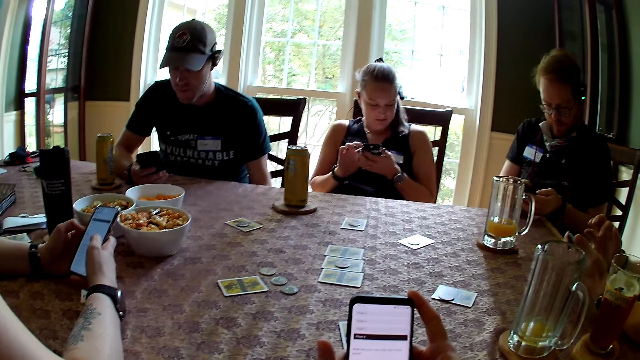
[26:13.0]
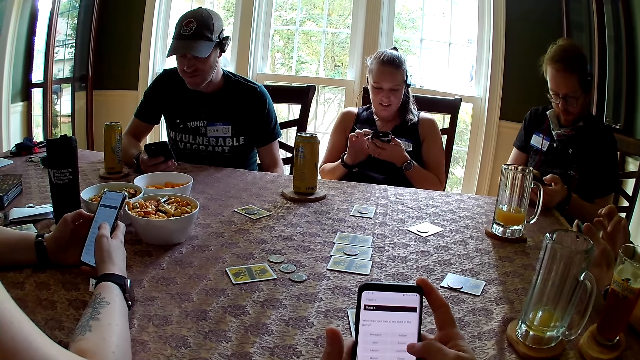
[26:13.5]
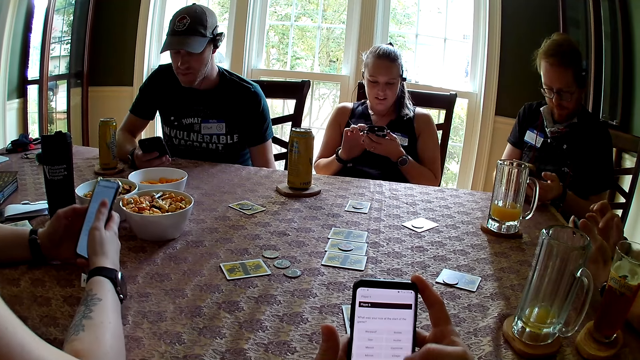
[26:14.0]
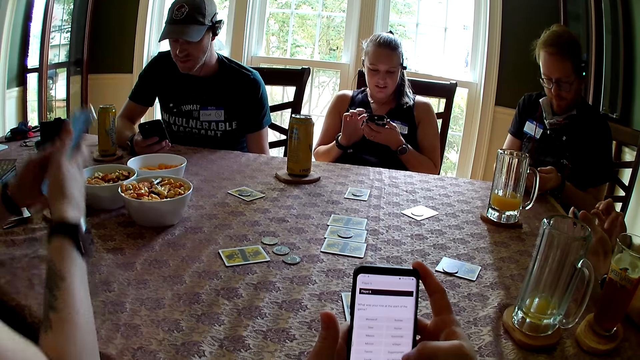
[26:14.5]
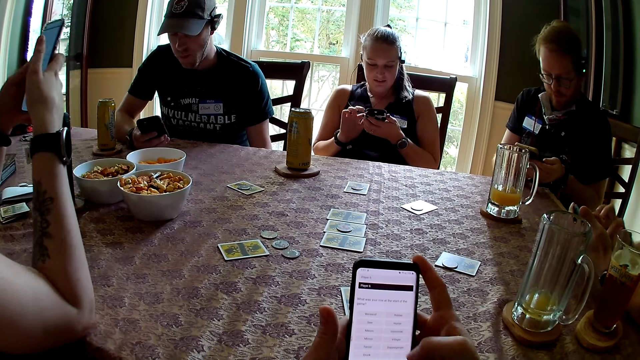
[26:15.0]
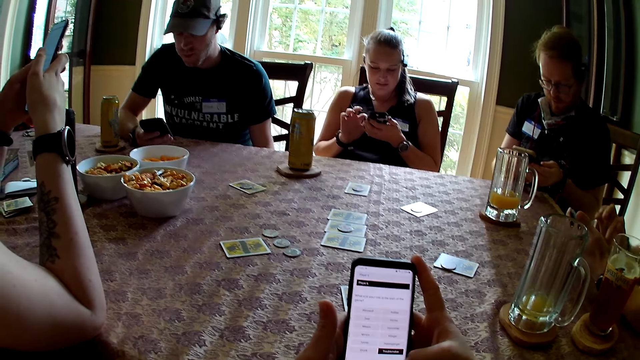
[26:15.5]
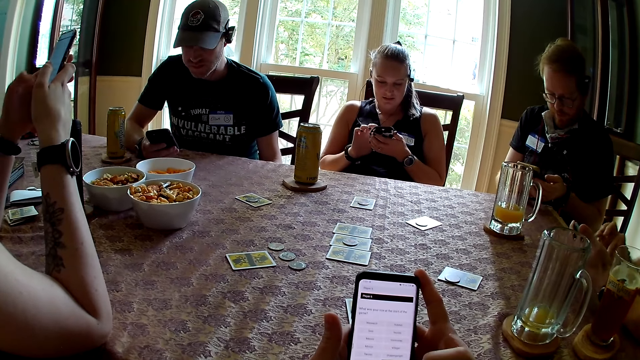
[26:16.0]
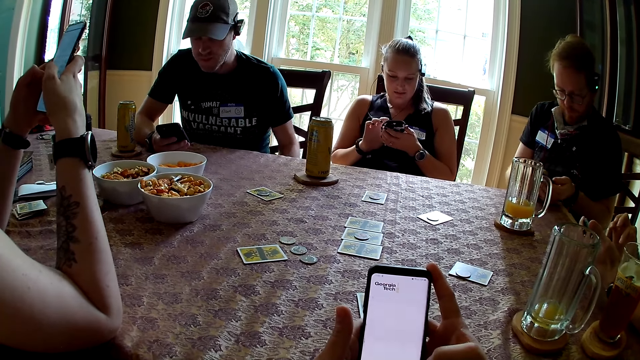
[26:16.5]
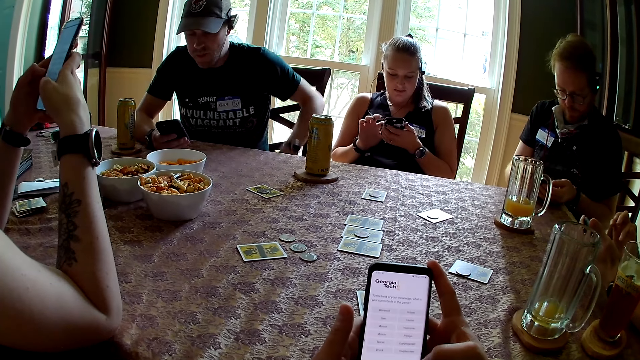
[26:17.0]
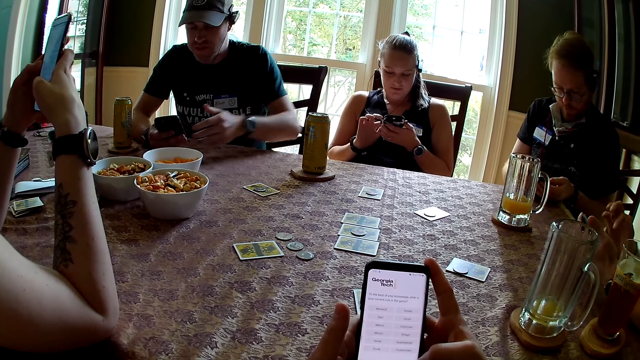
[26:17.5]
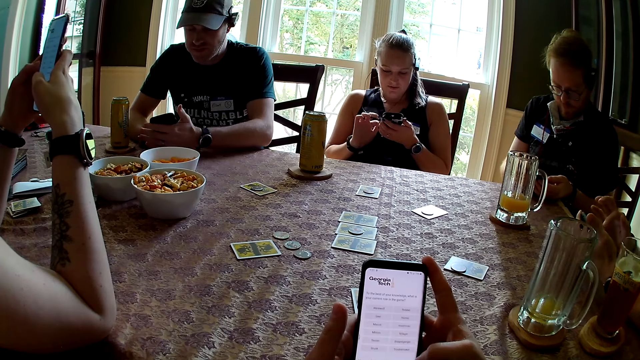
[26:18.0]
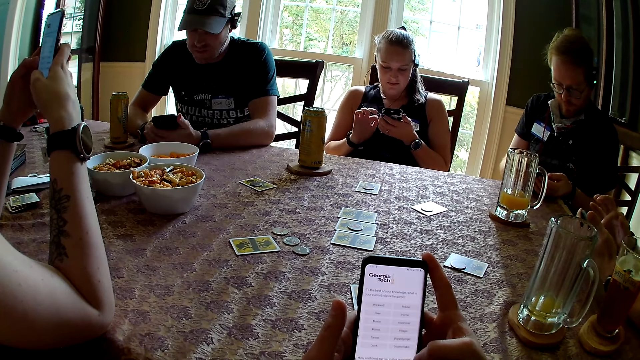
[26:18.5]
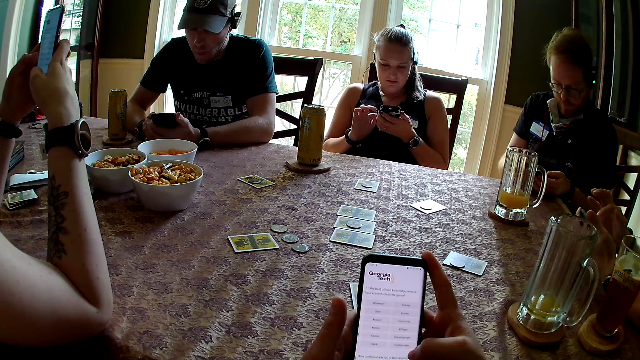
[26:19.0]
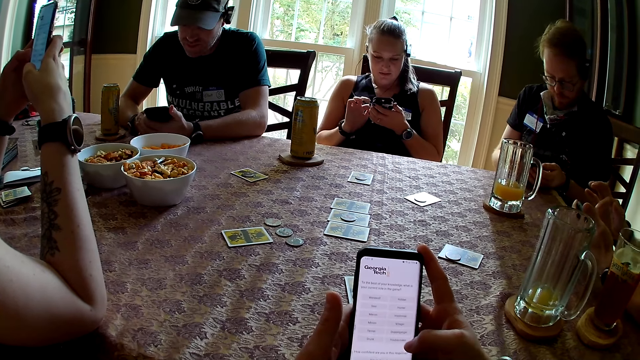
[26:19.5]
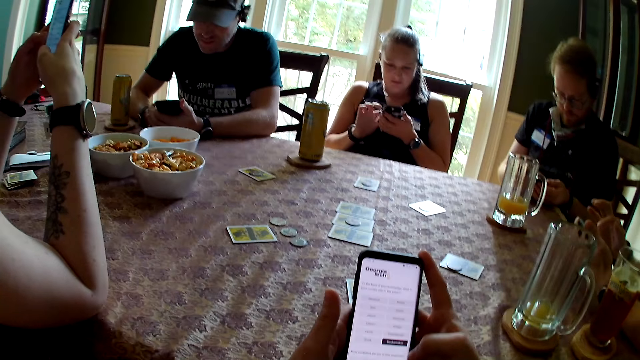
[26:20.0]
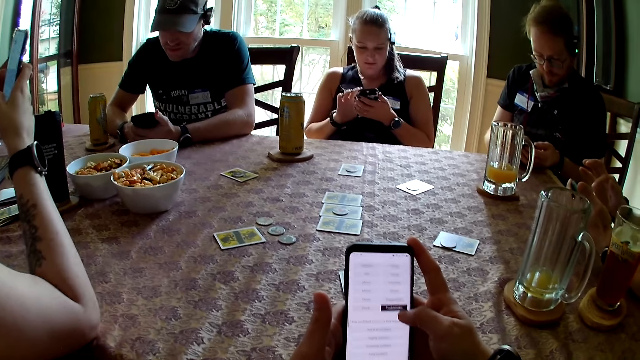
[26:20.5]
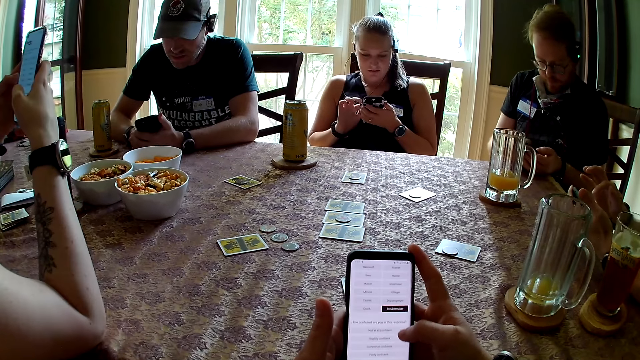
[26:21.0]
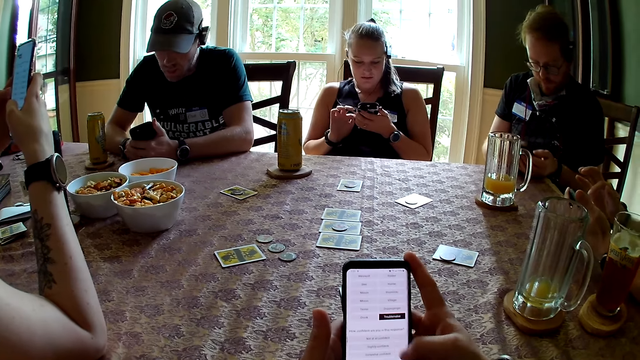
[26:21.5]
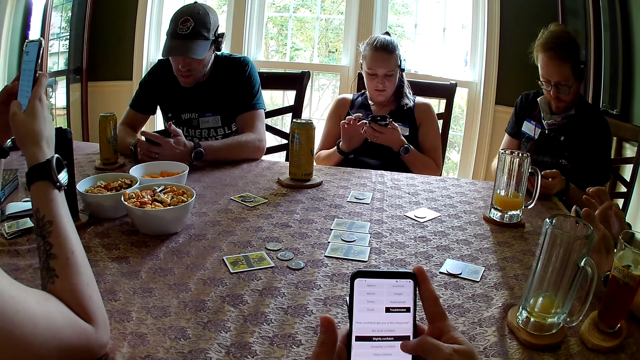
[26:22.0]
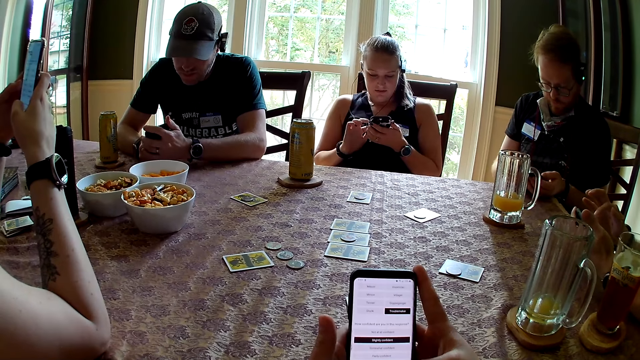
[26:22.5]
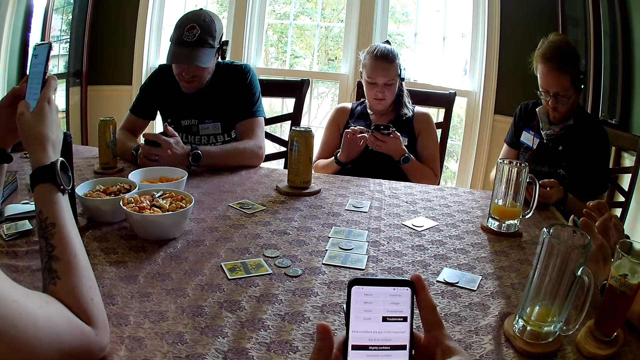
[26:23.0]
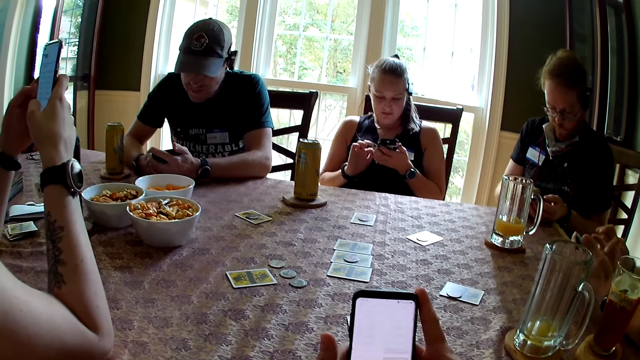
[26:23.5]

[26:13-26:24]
A man uses a phone in hand.

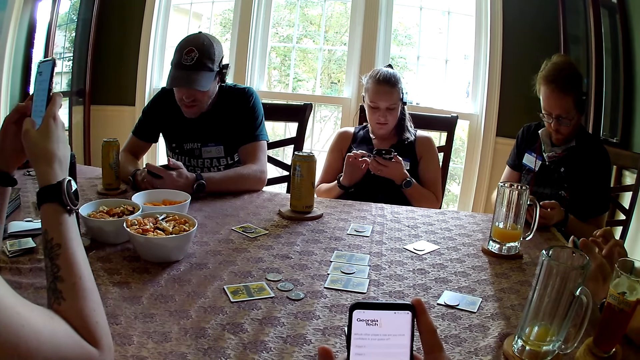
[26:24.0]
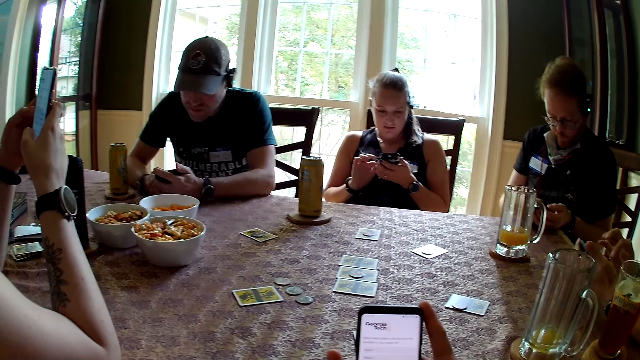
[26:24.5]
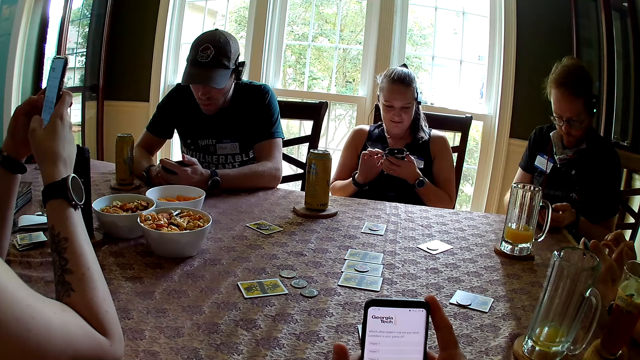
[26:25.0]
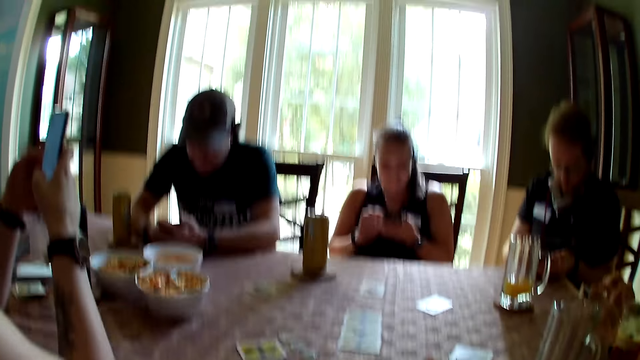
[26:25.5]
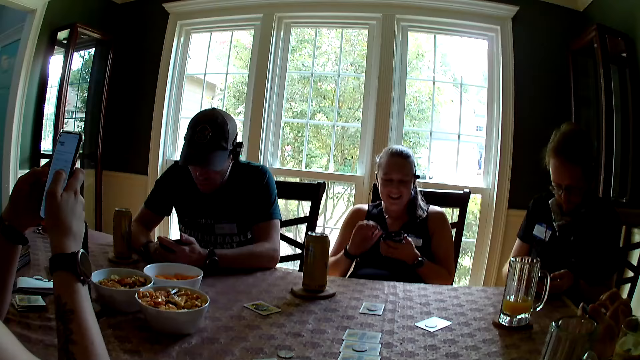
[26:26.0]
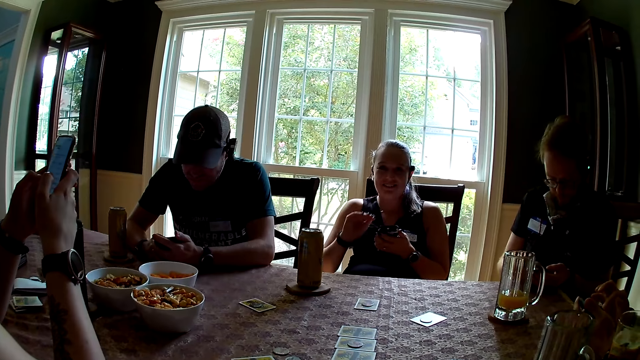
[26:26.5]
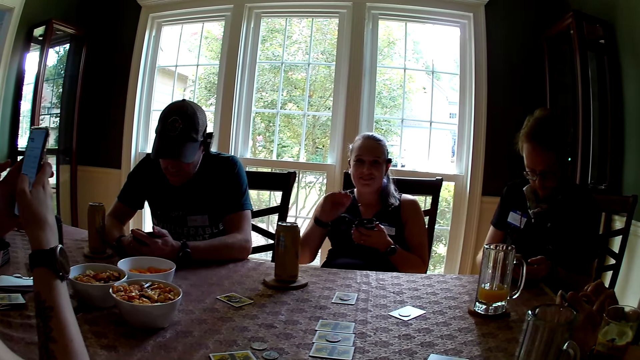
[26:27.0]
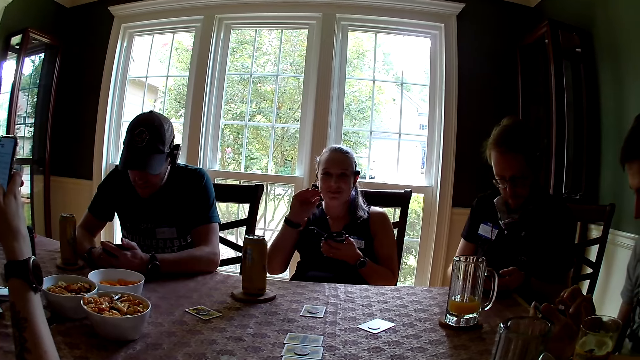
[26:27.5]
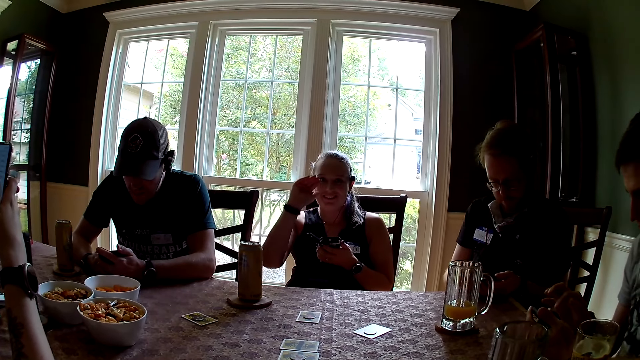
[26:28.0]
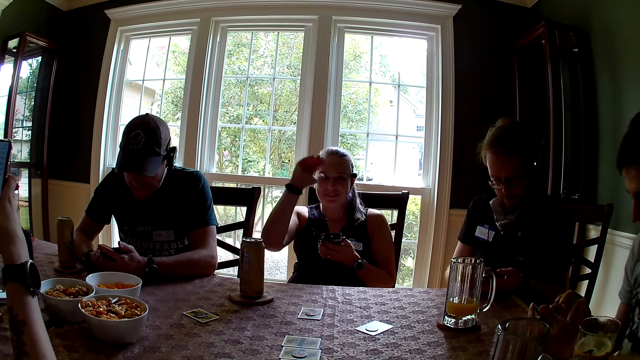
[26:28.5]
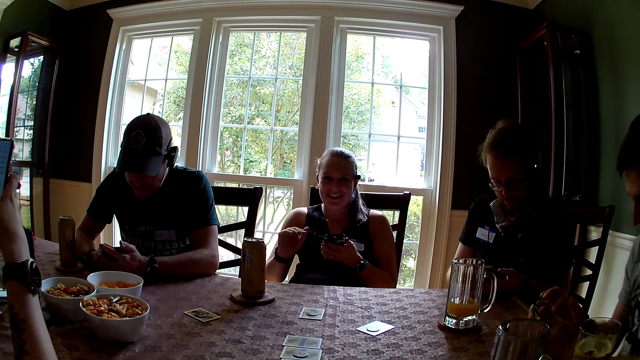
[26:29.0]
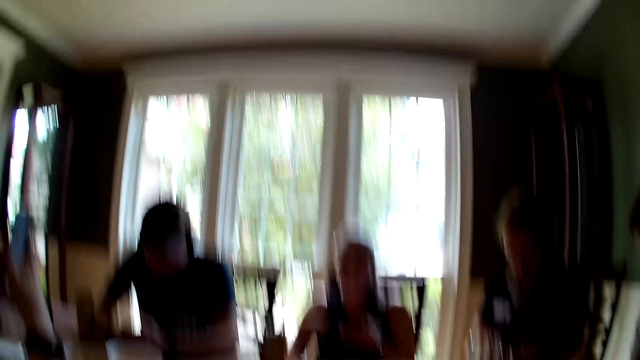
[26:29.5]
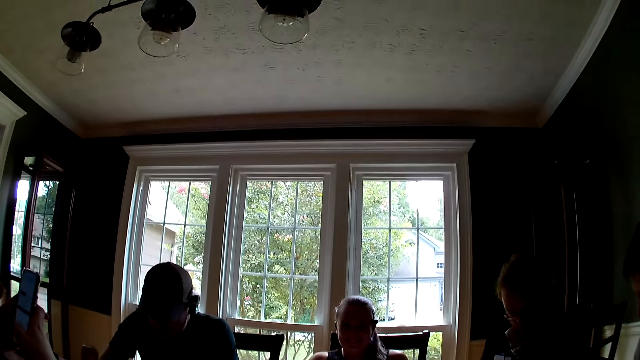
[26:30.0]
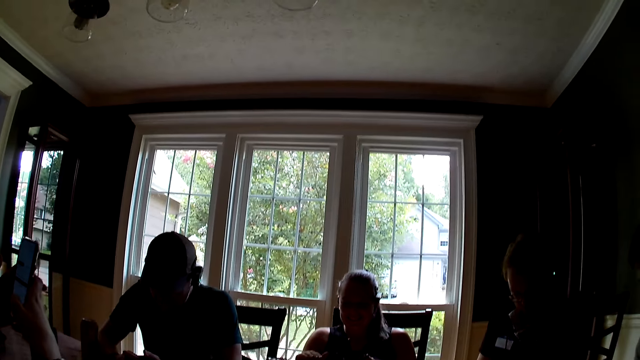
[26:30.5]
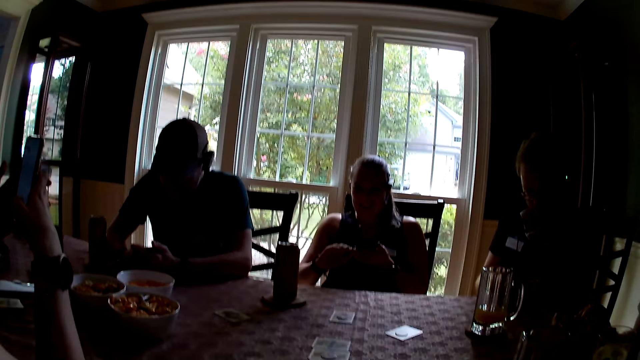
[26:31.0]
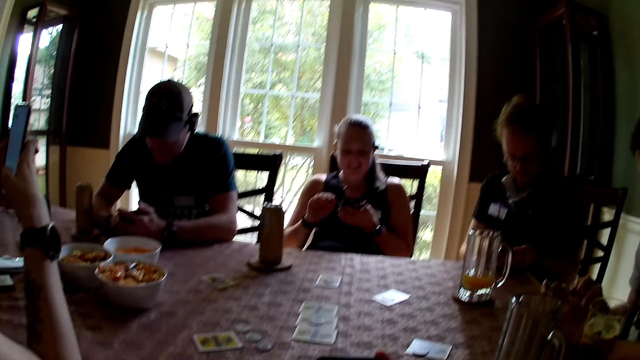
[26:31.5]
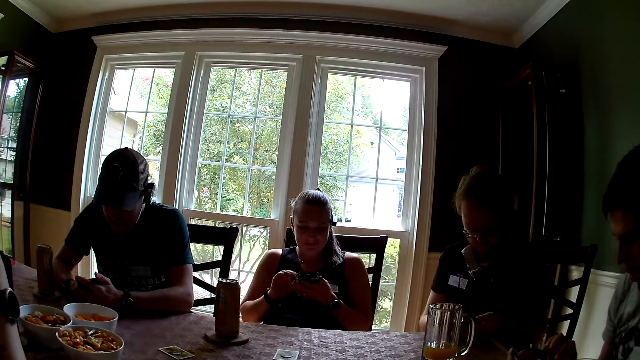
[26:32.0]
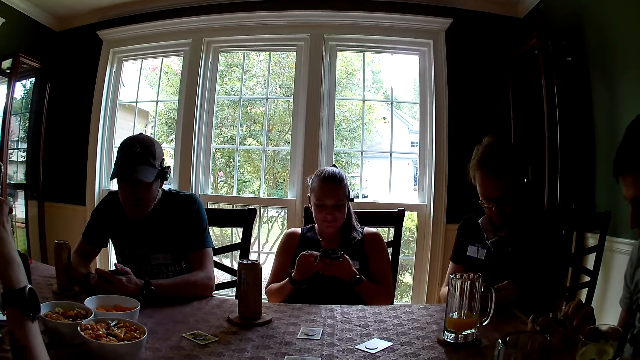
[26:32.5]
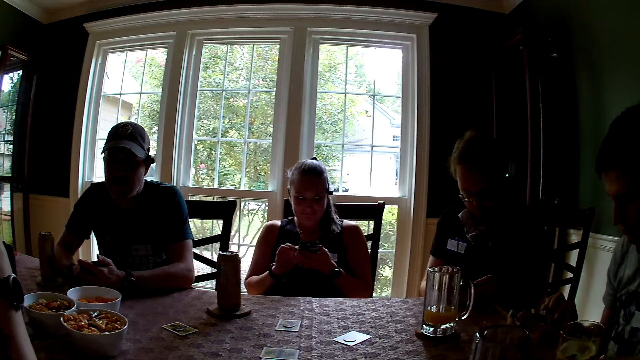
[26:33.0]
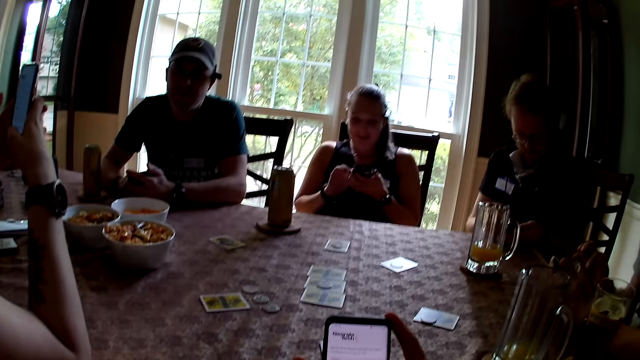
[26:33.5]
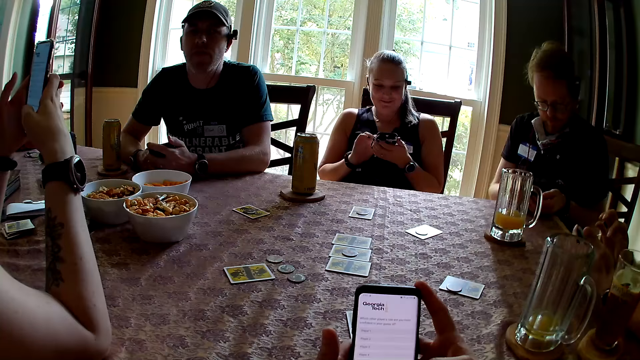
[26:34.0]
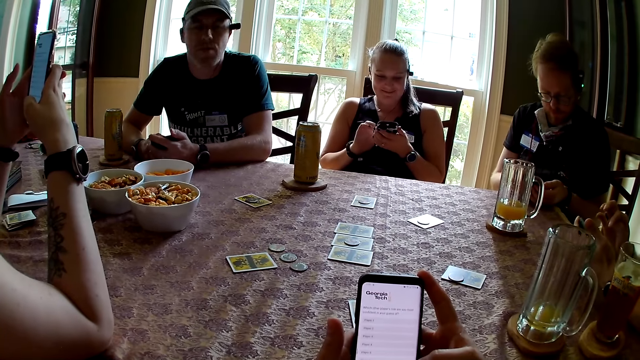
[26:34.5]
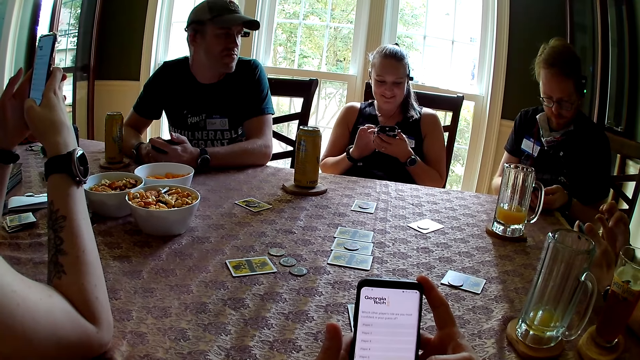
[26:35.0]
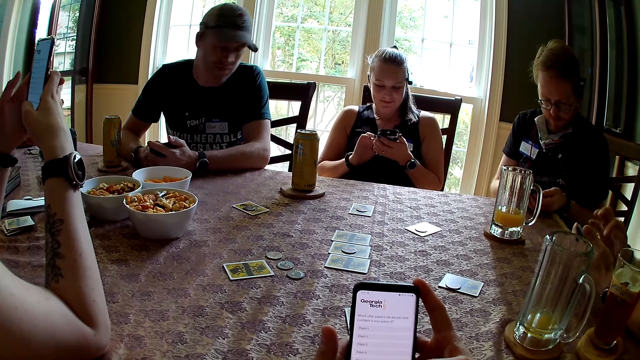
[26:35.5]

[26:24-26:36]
A woman converses with the camera wearer. The woman makes gestures with her hands. The camera wearer speaks to the woman. The woman uses her phone.
